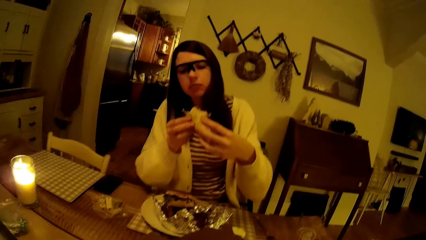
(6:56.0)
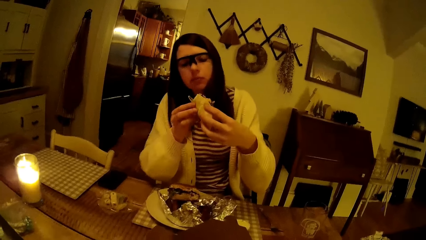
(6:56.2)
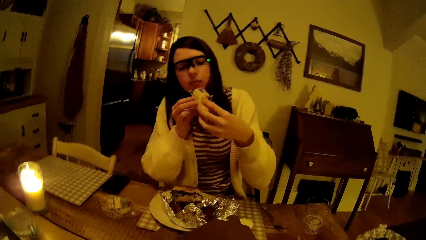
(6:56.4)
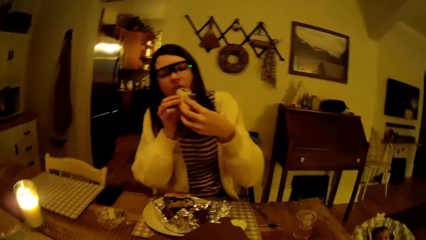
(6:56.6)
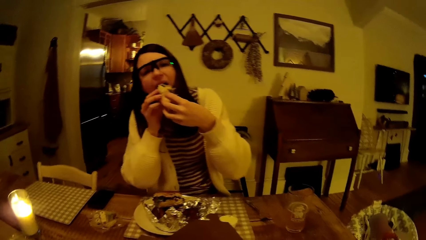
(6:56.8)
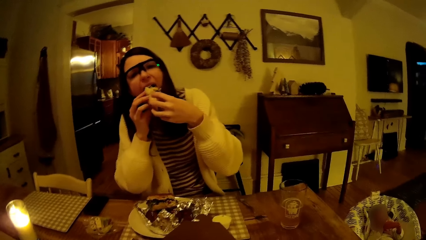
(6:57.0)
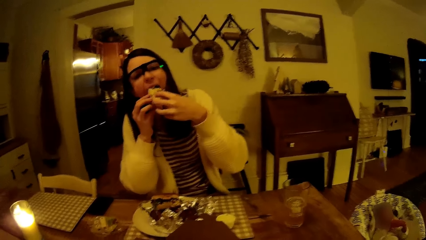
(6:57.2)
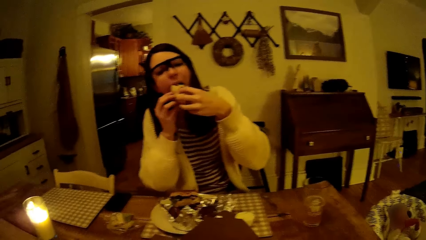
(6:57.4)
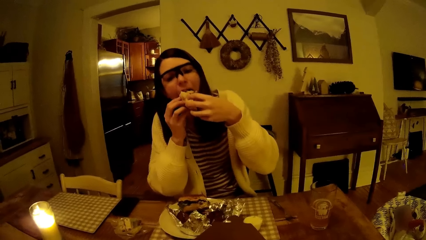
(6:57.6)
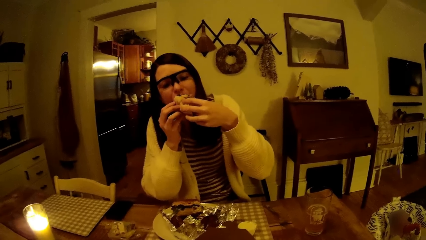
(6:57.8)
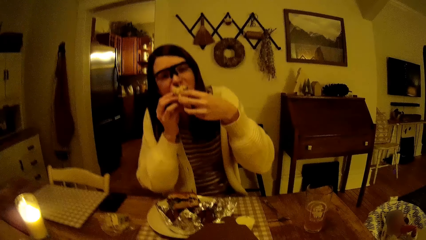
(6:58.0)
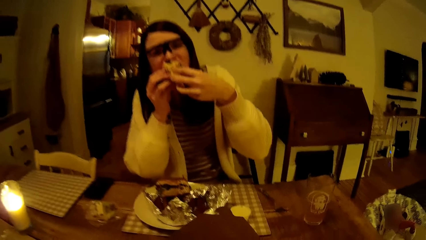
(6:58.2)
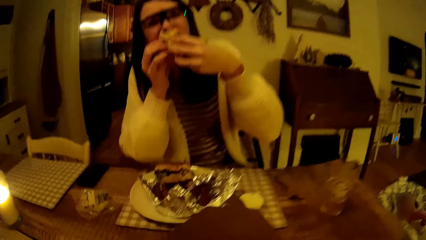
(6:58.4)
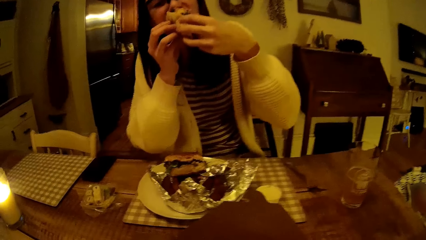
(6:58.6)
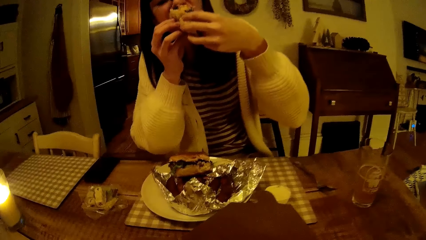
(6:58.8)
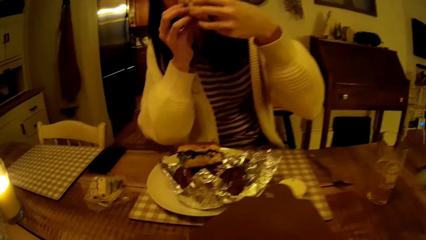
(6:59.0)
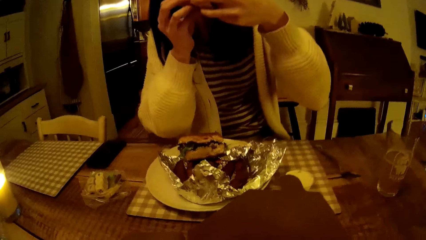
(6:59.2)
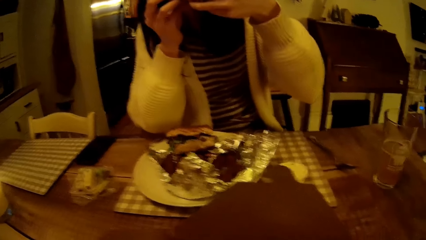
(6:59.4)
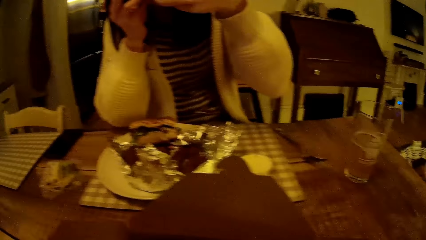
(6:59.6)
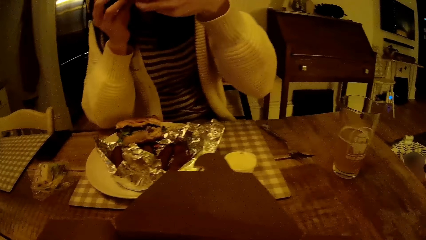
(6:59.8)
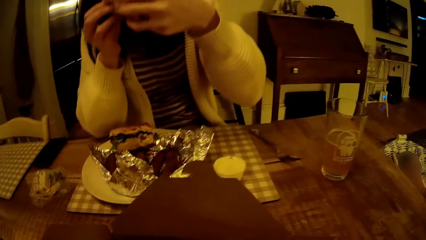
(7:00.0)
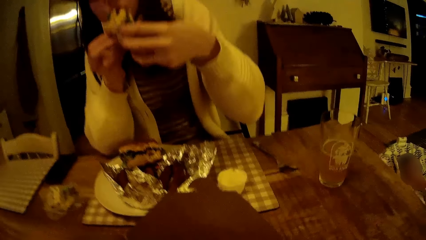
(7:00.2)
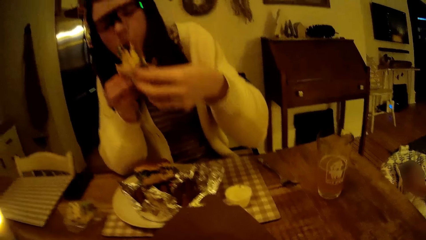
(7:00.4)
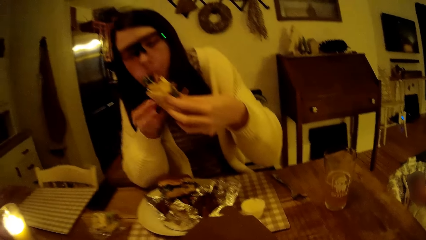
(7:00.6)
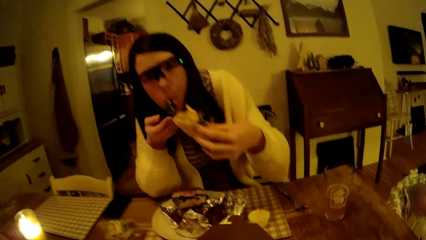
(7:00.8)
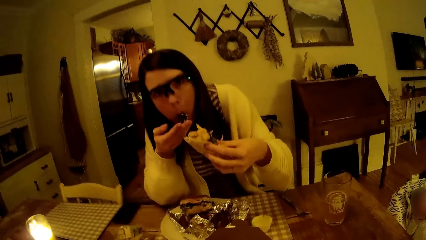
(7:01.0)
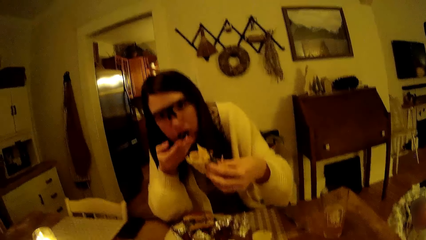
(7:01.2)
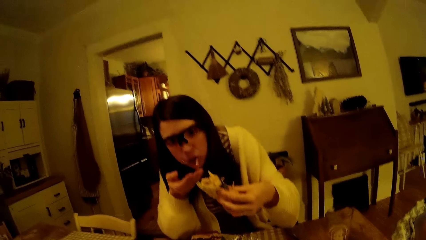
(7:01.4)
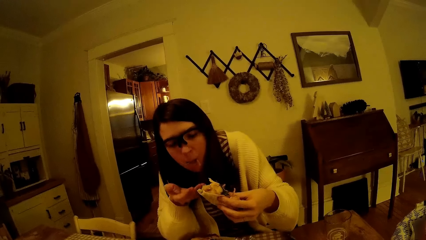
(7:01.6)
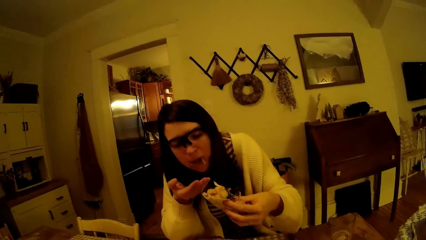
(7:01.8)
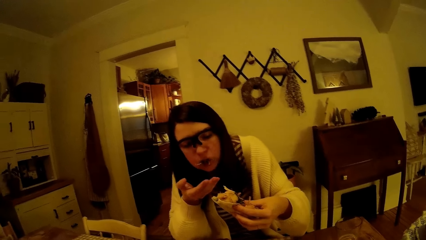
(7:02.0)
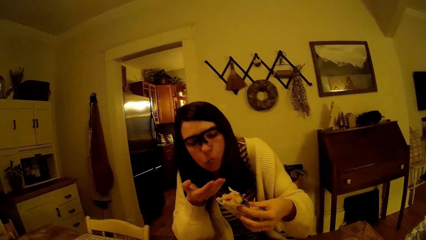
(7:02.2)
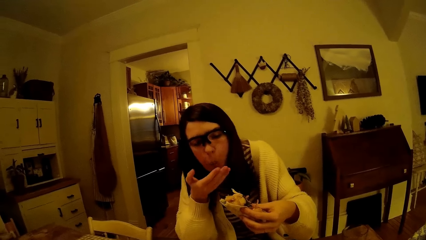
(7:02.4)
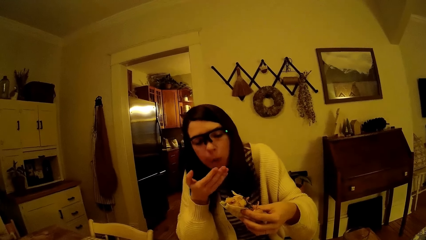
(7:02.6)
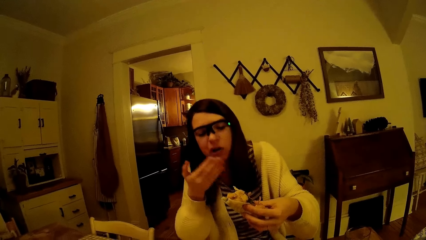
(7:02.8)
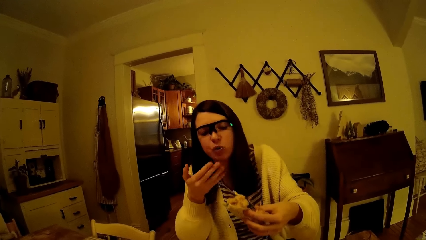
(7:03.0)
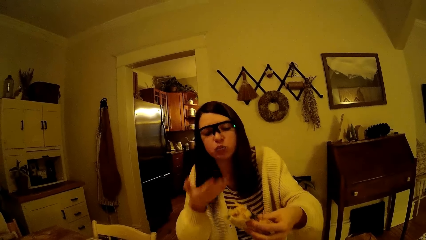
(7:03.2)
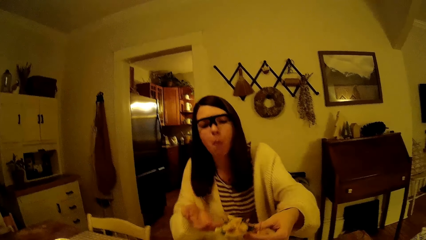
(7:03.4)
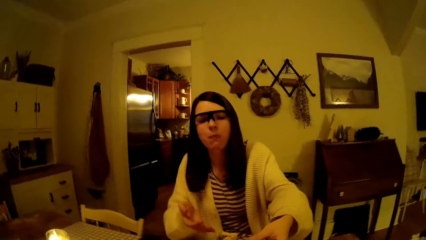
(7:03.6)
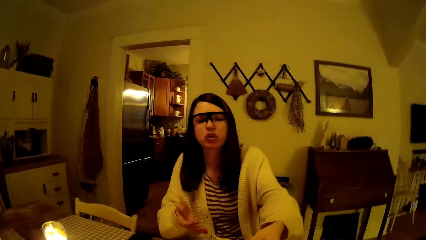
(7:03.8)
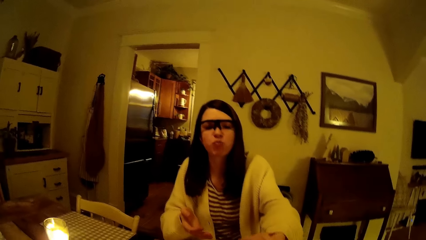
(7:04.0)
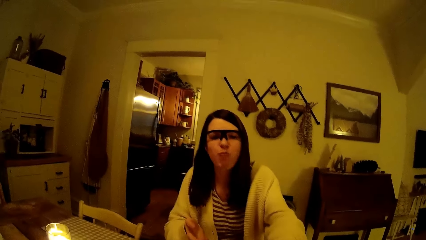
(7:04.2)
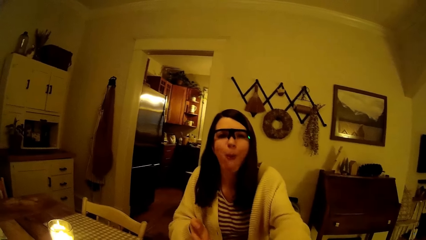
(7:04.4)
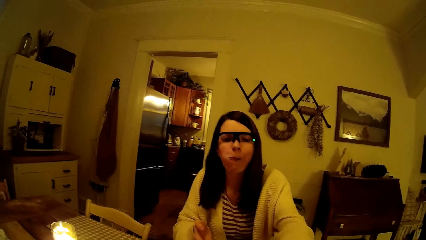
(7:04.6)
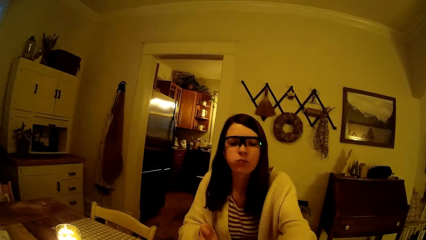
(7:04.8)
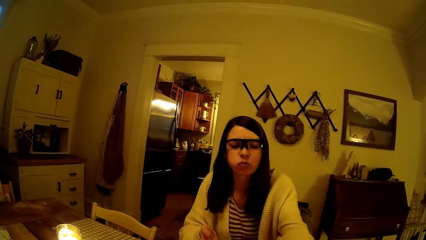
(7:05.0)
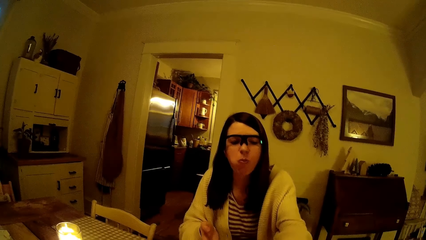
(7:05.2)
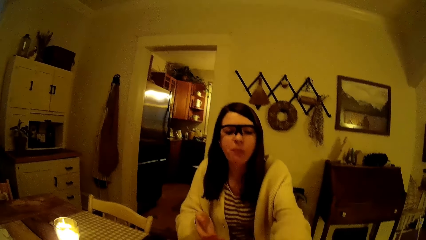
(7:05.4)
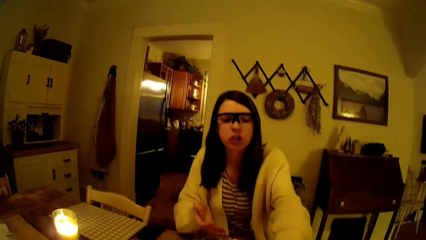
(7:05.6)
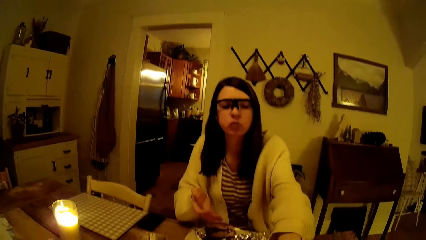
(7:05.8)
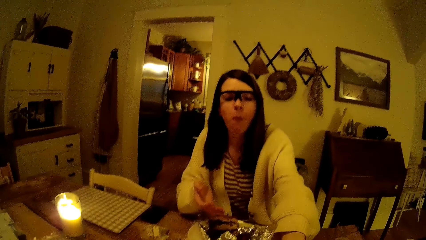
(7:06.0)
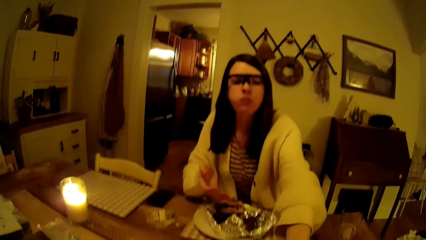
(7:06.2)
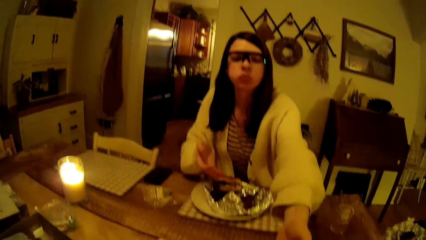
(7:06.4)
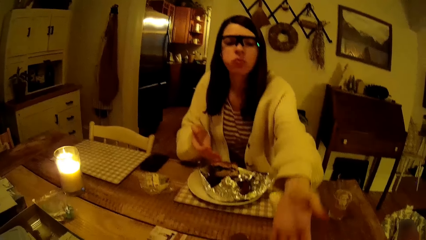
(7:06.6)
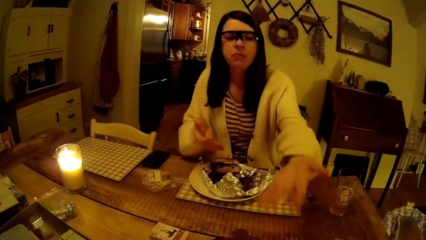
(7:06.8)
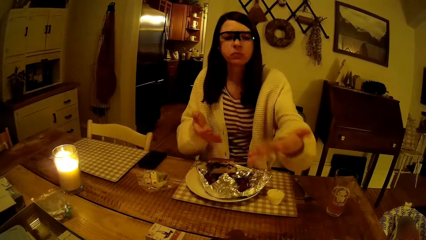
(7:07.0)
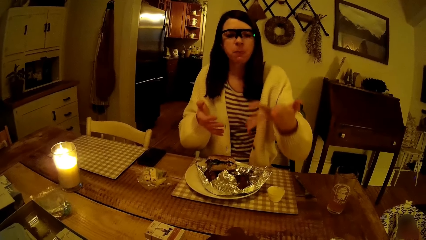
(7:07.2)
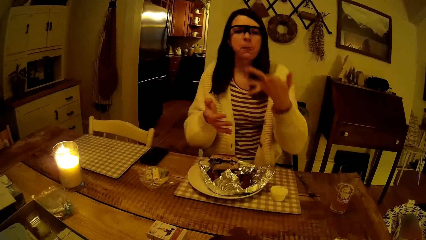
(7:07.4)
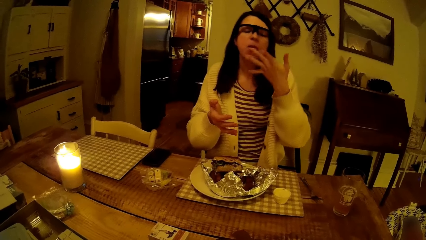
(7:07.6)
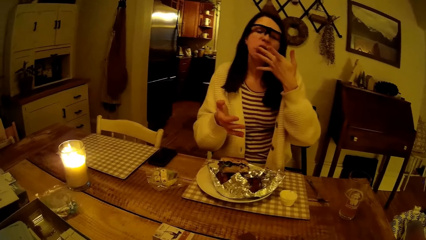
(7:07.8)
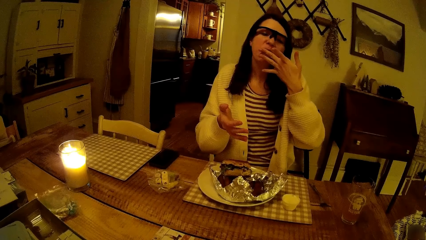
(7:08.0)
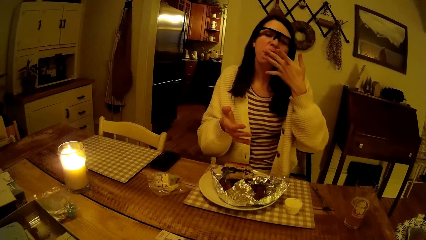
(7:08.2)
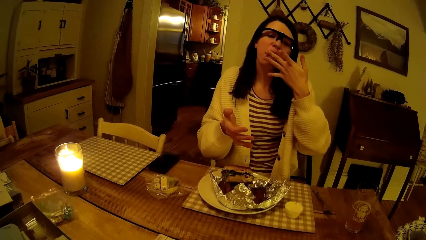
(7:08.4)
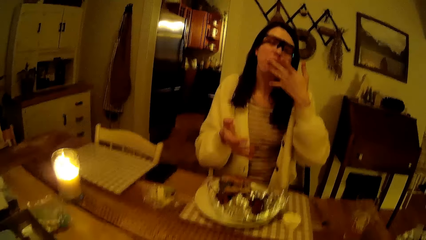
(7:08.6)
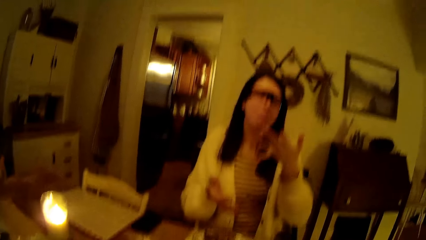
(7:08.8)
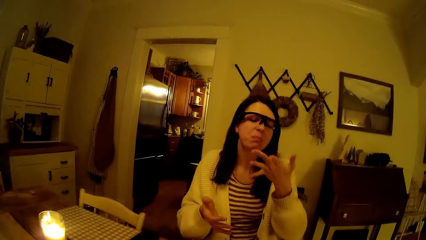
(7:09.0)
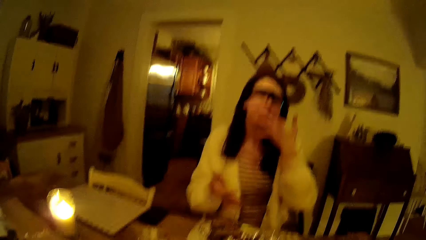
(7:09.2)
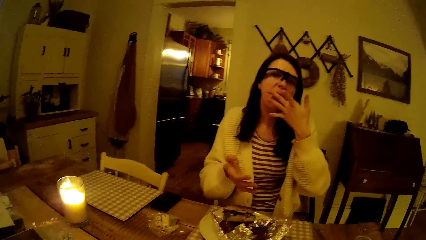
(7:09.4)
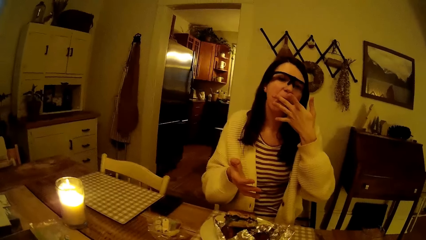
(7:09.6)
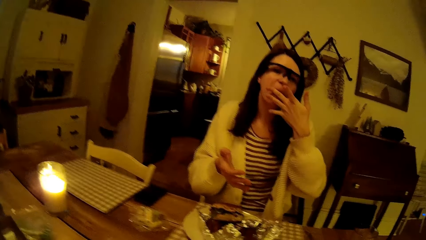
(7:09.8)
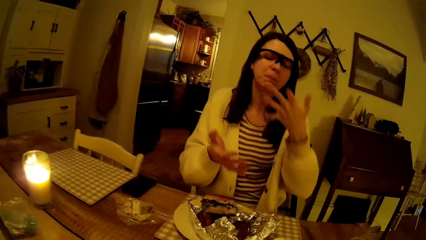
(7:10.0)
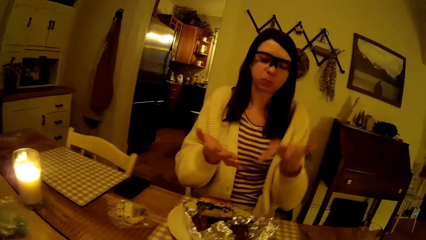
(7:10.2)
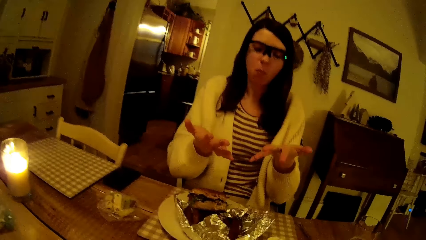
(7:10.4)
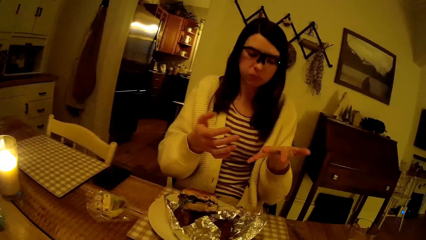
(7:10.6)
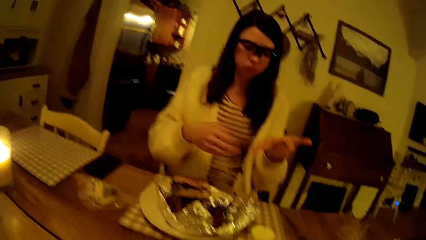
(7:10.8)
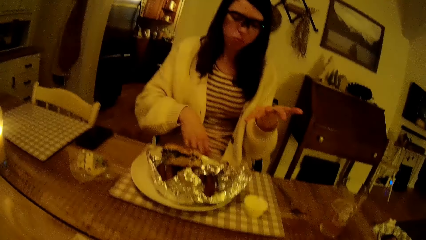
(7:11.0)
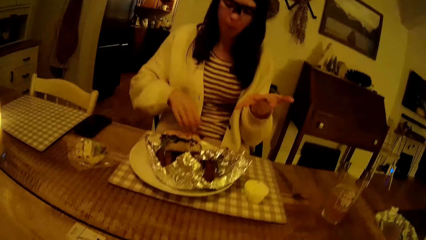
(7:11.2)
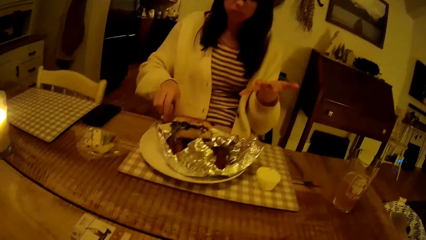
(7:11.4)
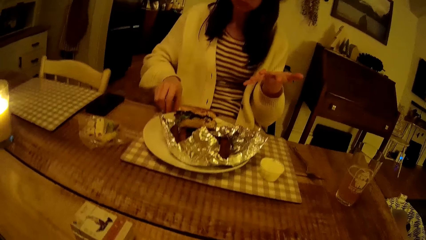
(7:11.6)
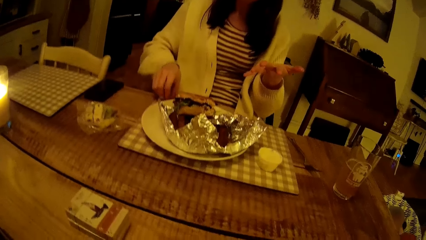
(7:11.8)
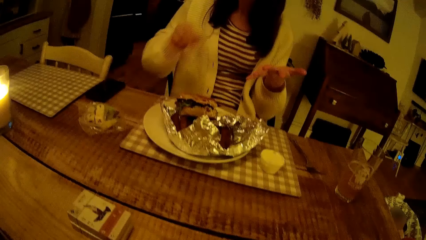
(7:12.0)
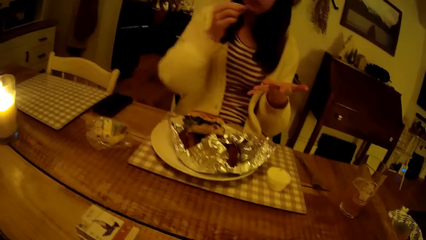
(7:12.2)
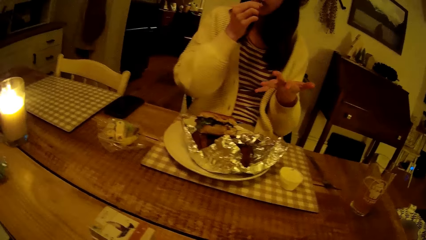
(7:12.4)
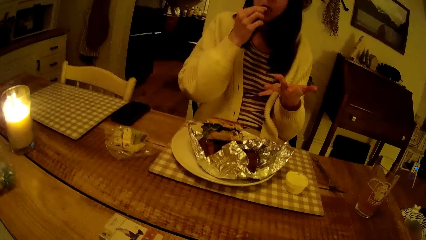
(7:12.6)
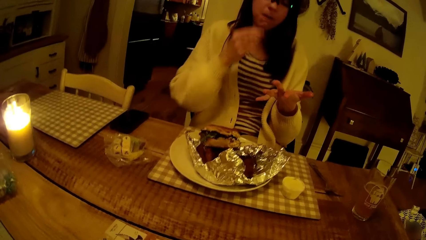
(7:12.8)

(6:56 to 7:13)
The woman eats the taco with both hands. The woman puts something in the plate, stretches the hand and licks the finger. The woman picks up a carrot from the table with her right hand.
